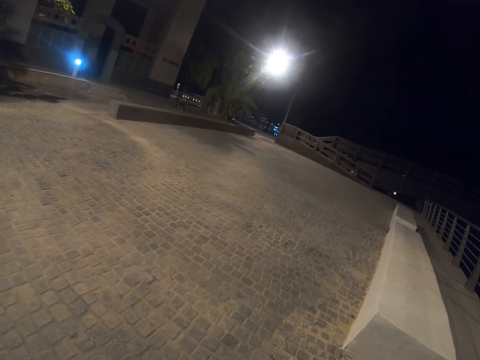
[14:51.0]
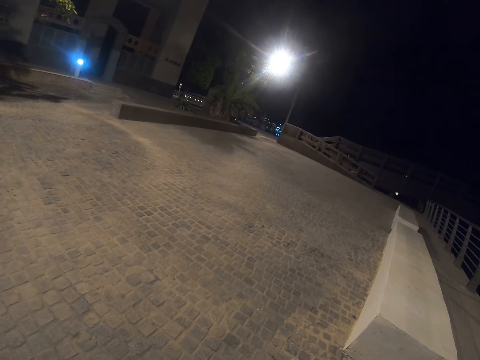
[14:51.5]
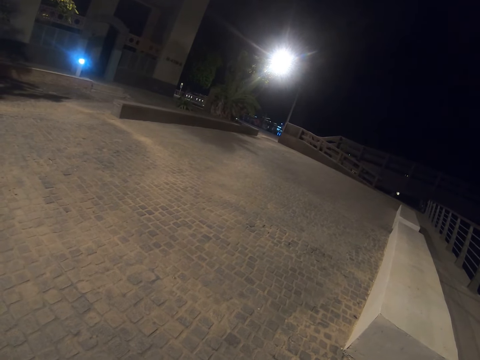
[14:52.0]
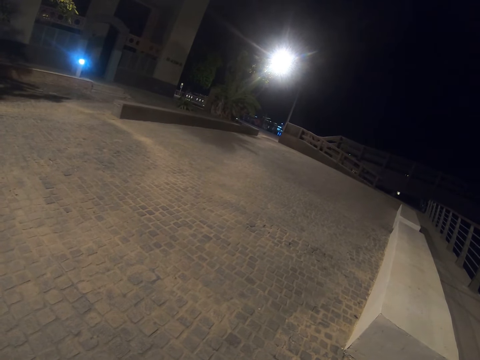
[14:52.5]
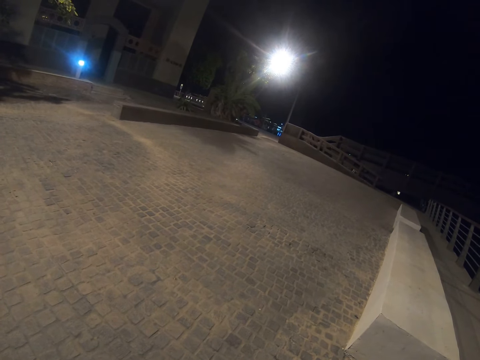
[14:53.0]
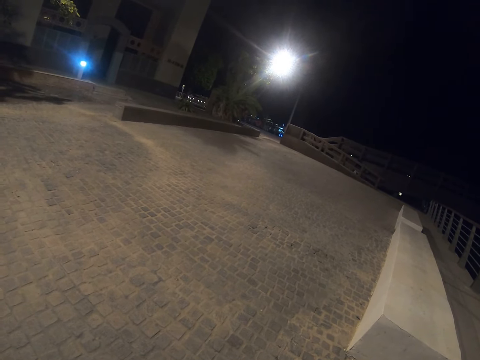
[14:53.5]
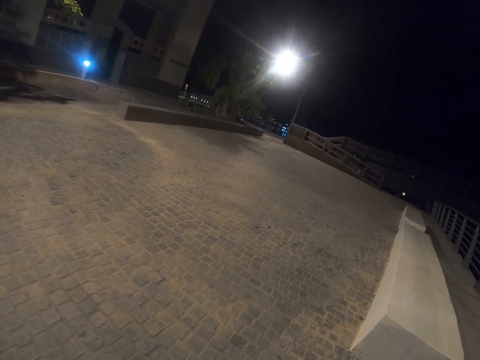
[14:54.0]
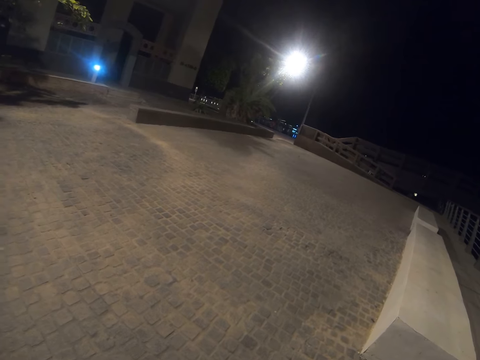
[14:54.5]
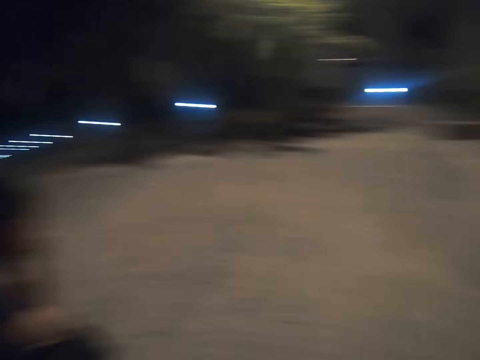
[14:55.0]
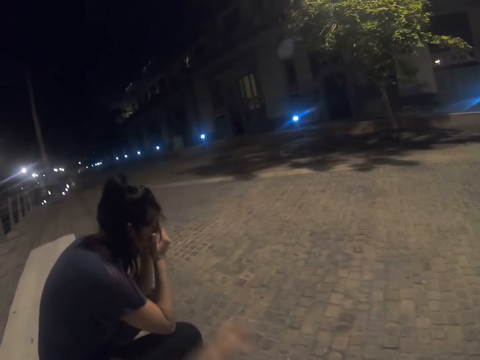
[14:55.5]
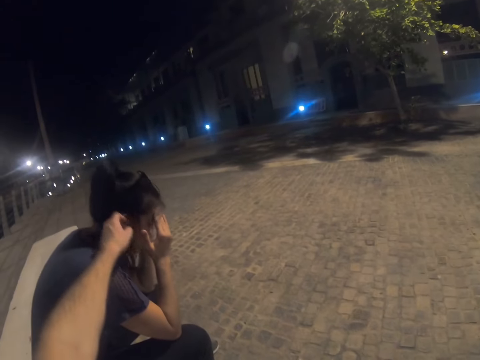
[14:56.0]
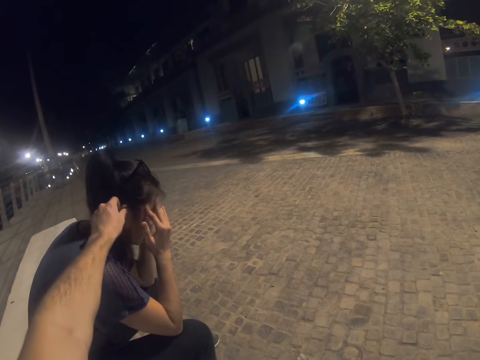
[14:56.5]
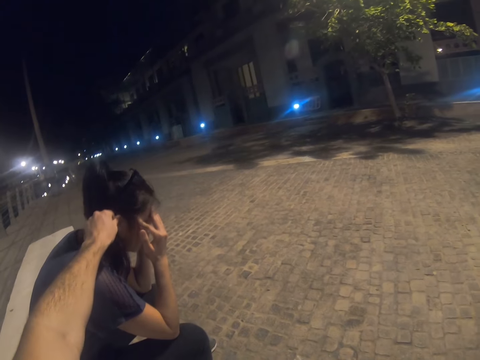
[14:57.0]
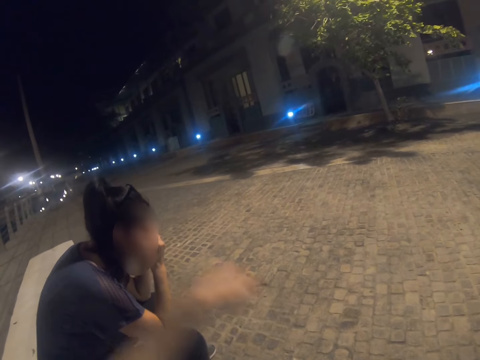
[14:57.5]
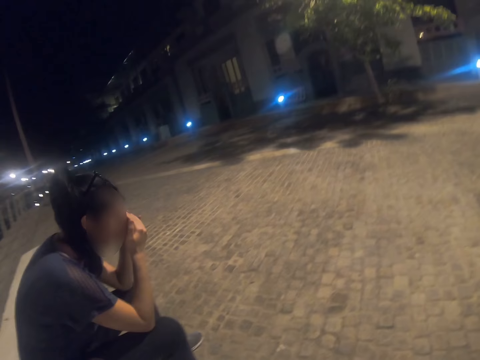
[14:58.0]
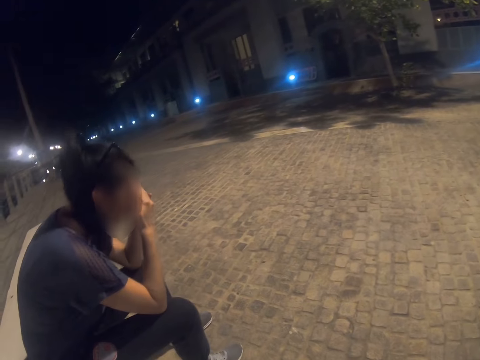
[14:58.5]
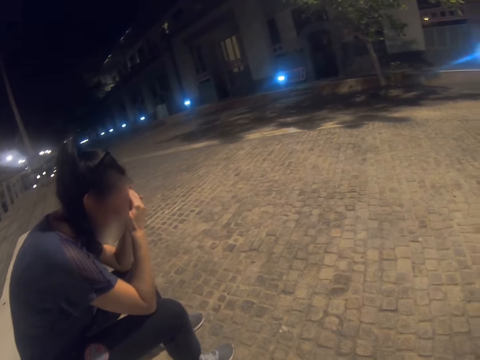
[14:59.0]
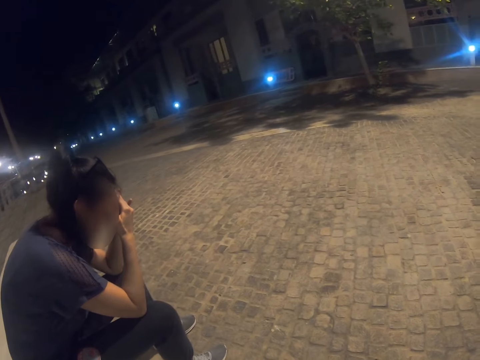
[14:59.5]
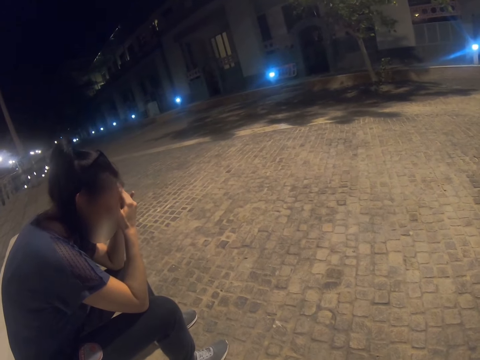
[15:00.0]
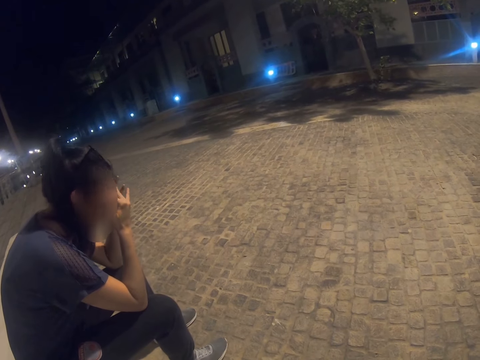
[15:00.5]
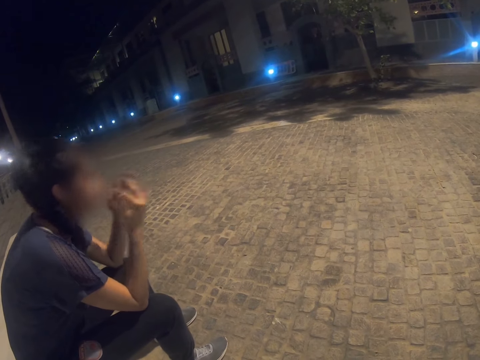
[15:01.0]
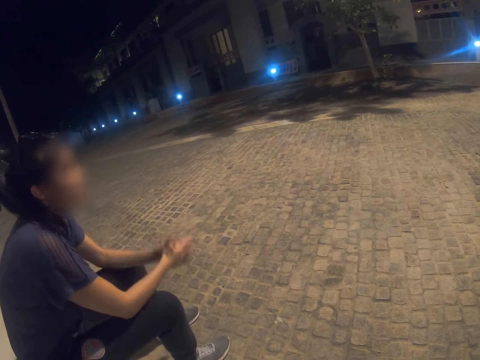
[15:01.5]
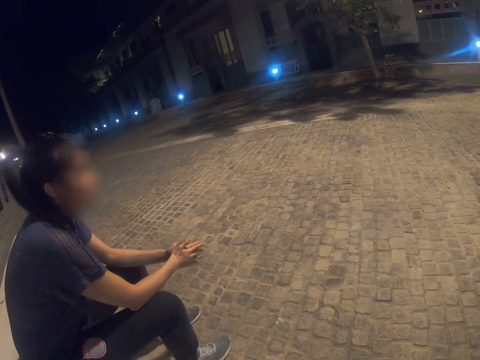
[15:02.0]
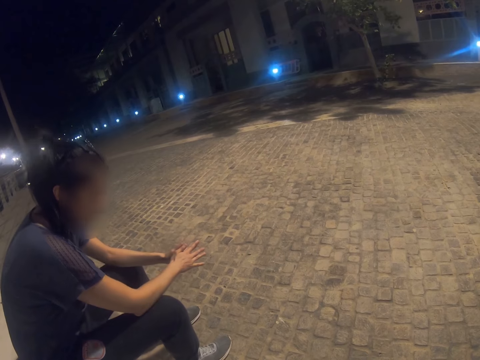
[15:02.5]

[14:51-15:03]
The camera wearer touches a person's ear. The person touches the face.

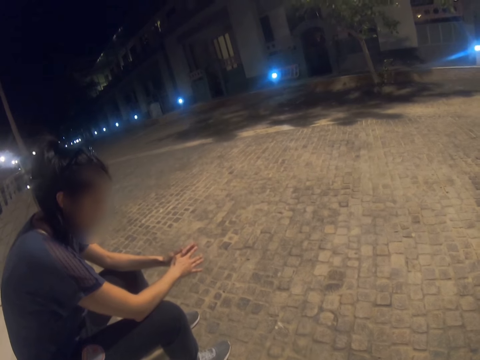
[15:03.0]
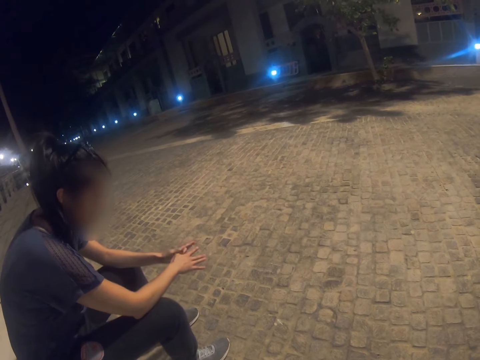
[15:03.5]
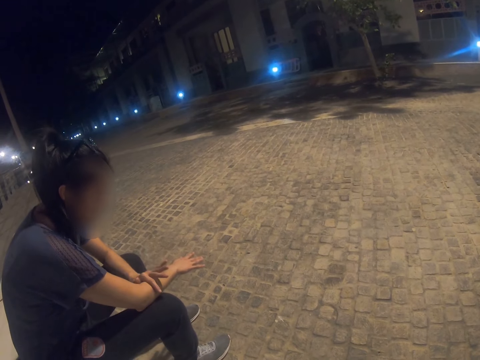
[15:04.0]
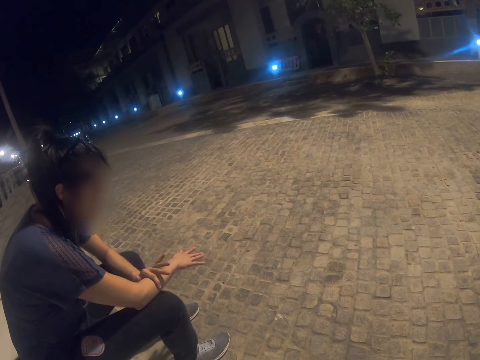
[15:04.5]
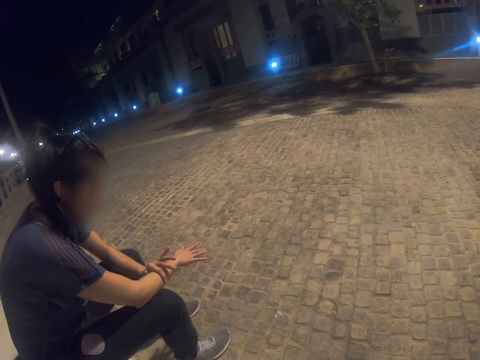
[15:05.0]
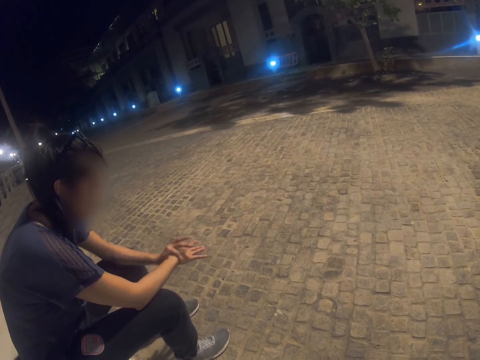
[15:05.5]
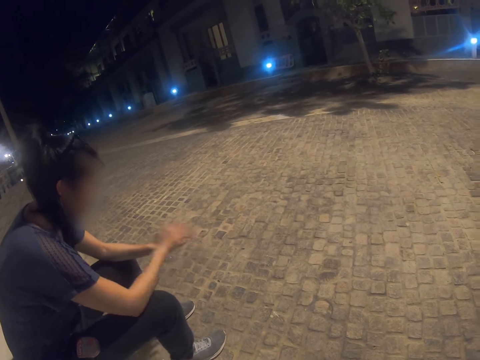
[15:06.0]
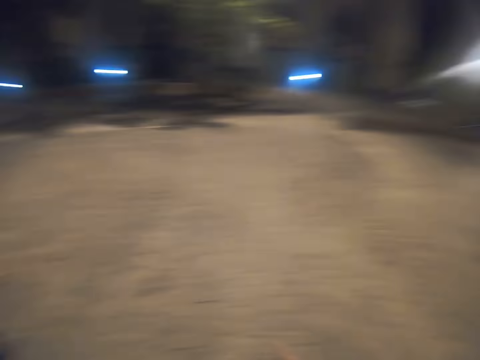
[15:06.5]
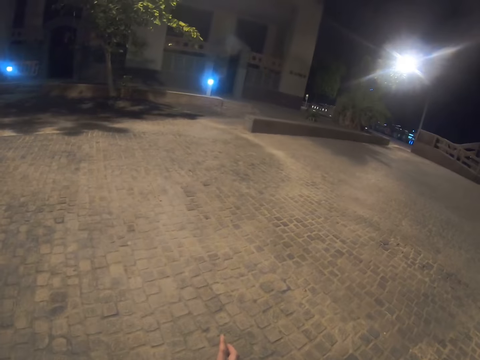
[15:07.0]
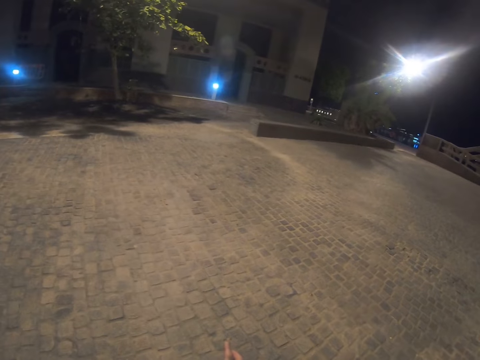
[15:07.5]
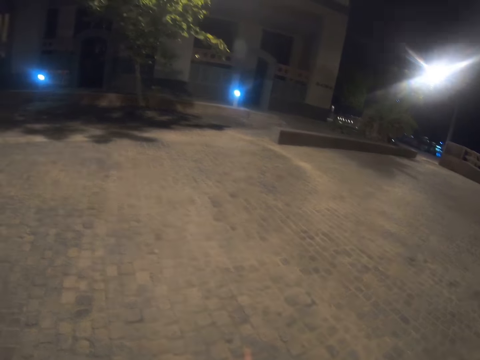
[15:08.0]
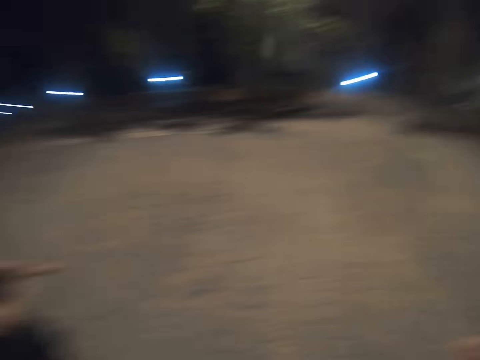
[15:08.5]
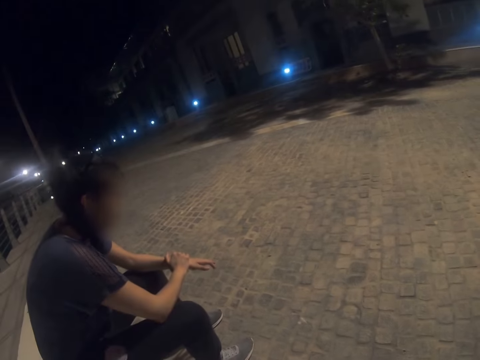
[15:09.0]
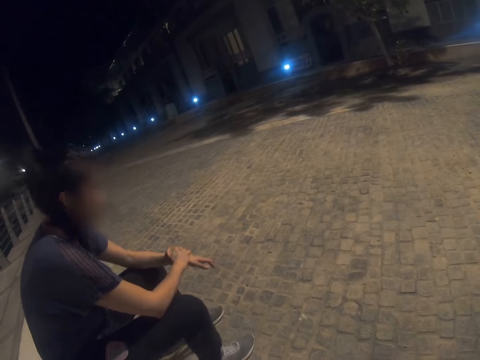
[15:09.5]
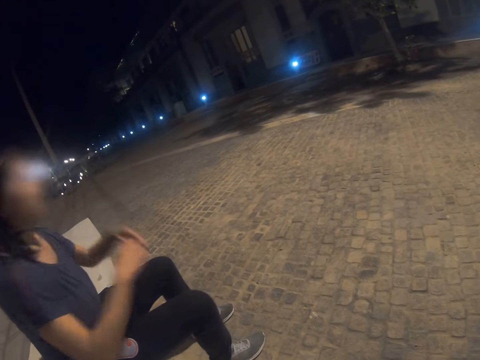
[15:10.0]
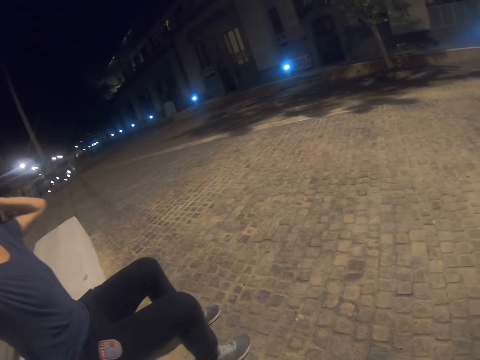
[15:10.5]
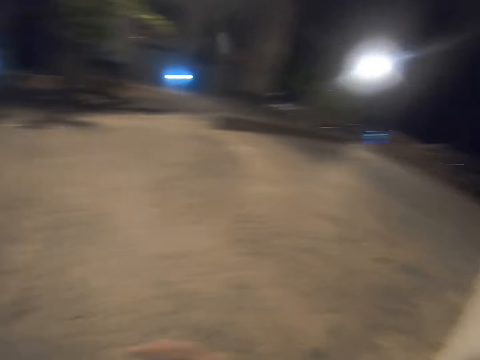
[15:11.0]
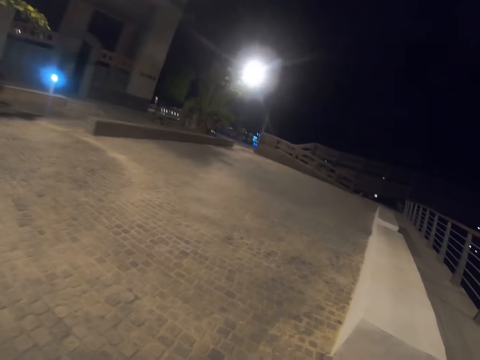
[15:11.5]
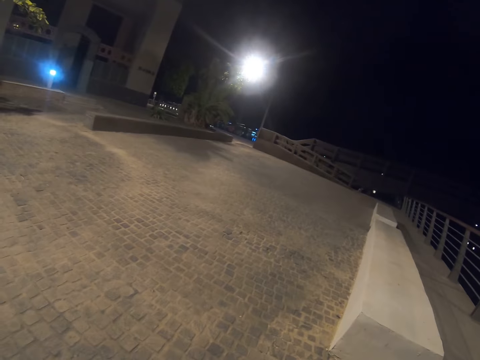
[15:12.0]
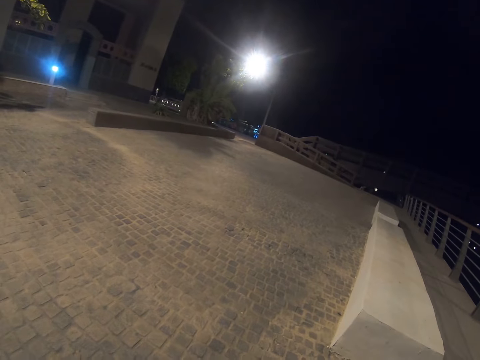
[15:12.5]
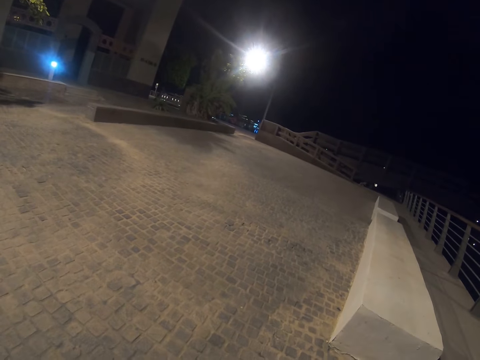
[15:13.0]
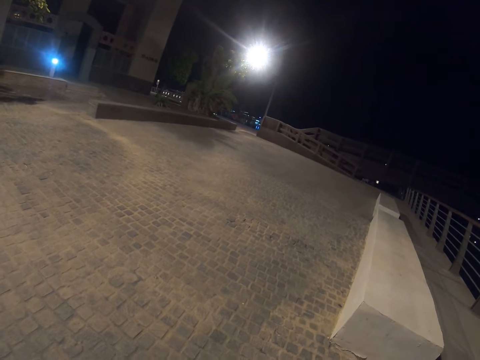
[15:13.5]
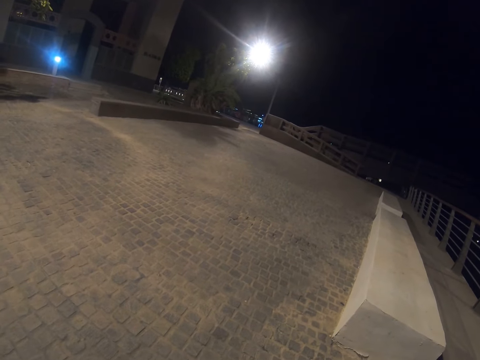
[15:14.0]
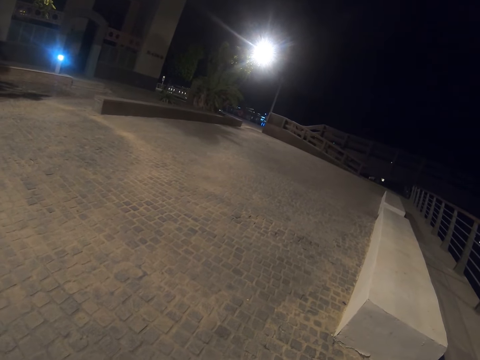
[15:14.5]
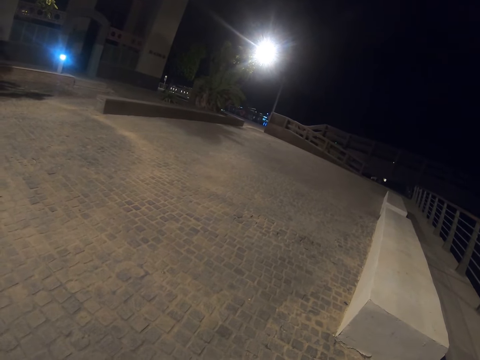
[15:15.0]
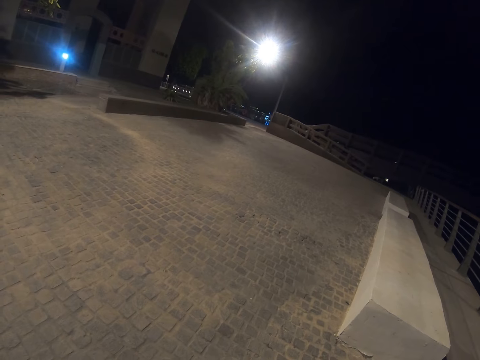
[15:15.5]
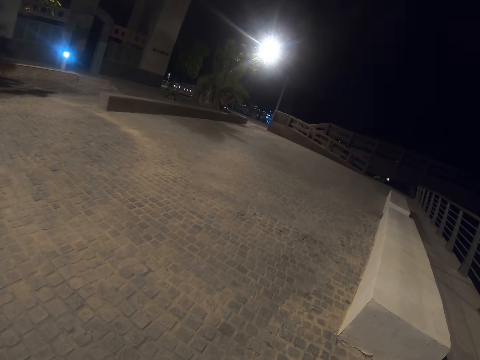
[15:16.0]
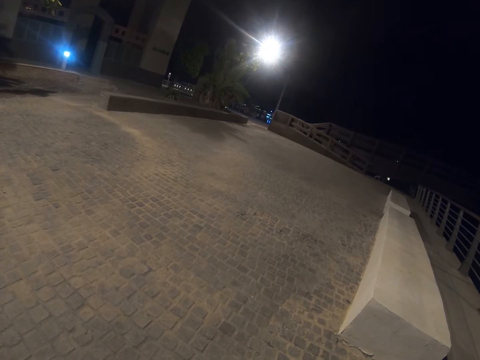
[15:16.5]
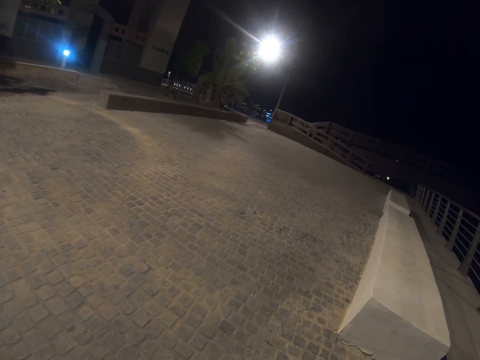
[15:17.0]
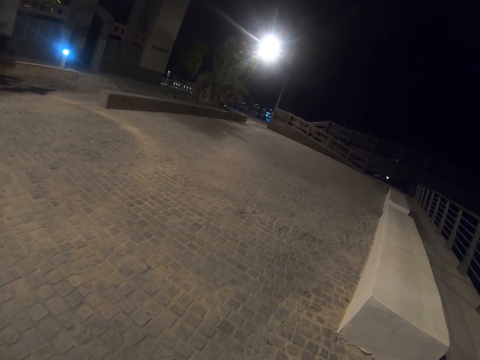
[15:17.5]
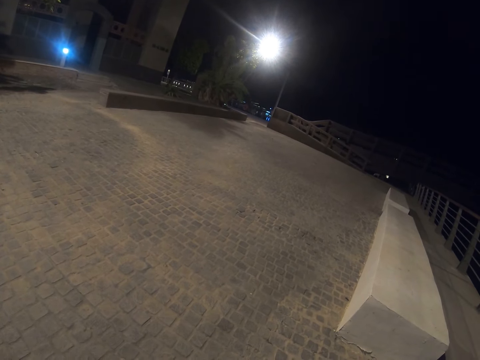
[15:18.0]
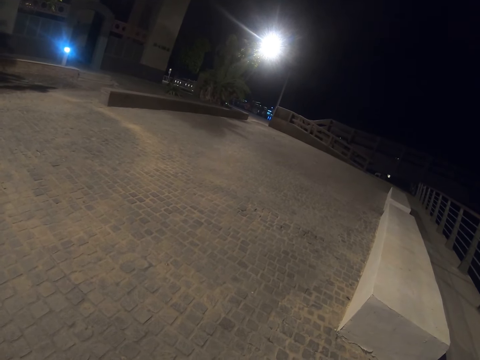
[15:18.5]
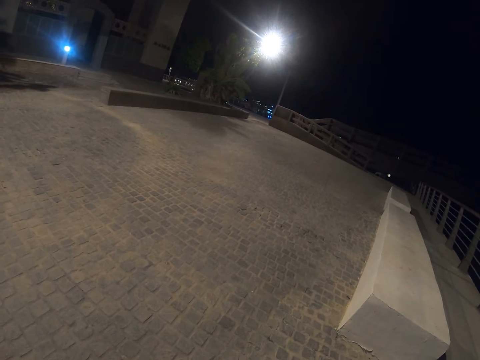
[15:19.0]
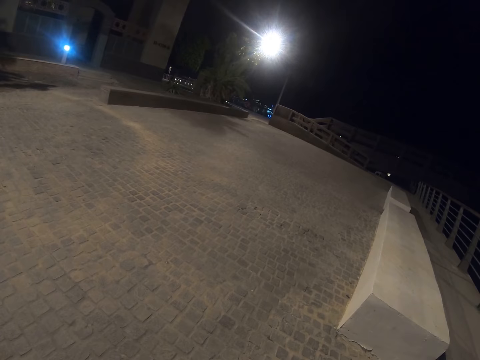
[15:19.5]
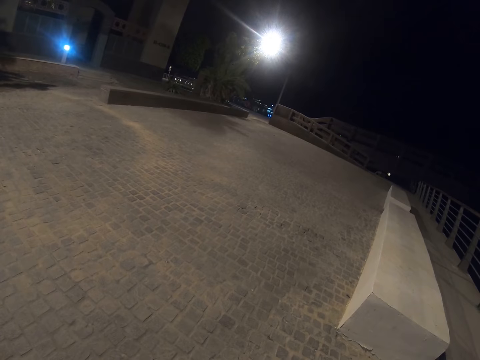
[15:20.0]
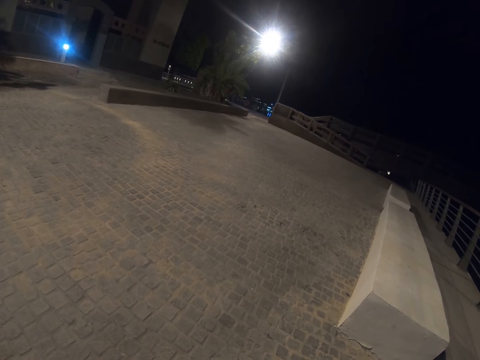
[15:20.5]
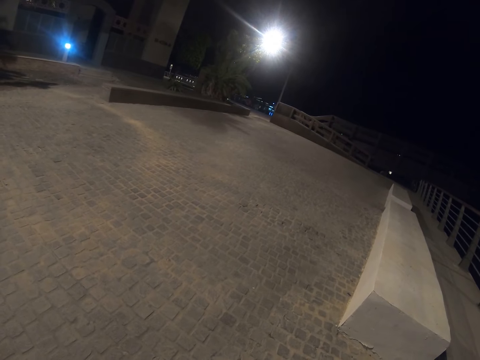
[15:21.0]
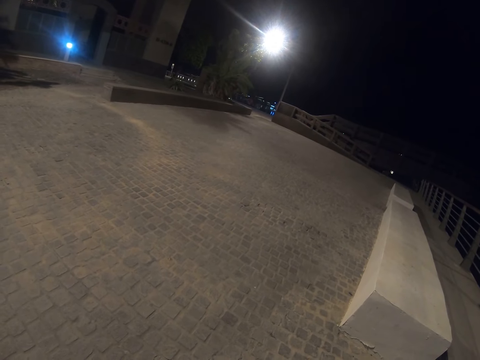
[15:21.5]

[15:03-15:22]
A person touches her hand. The camera wearer looks around.
